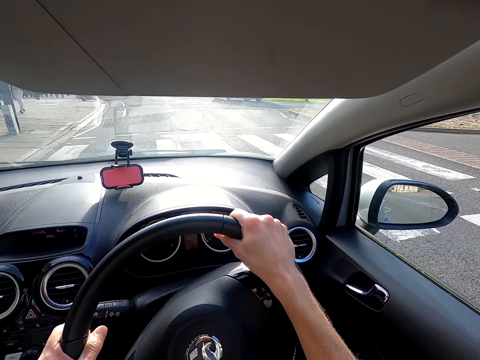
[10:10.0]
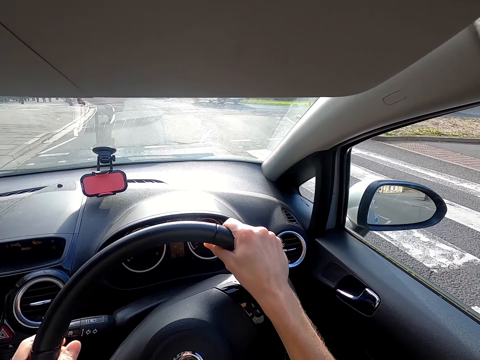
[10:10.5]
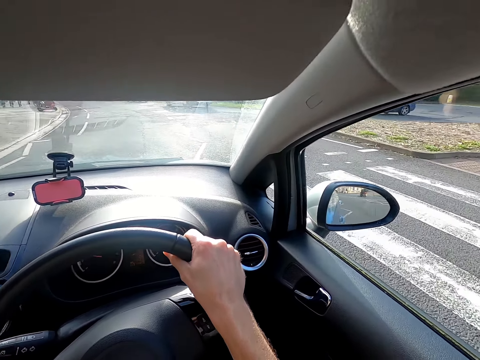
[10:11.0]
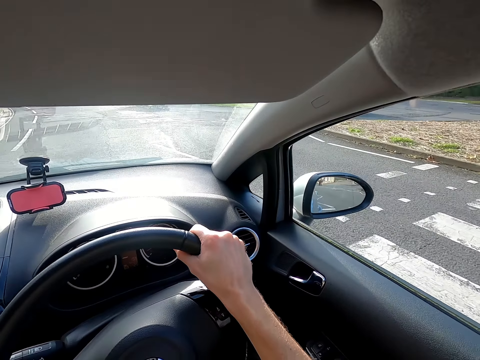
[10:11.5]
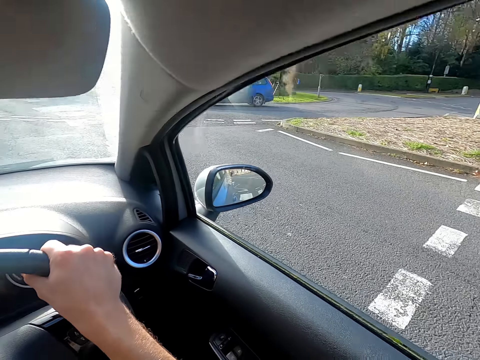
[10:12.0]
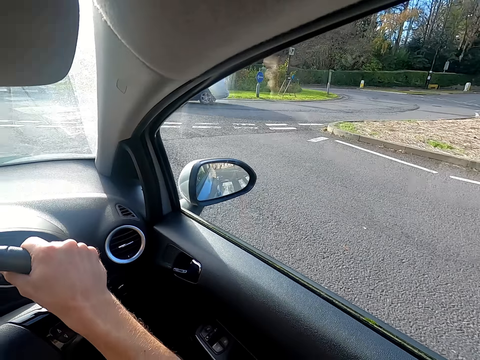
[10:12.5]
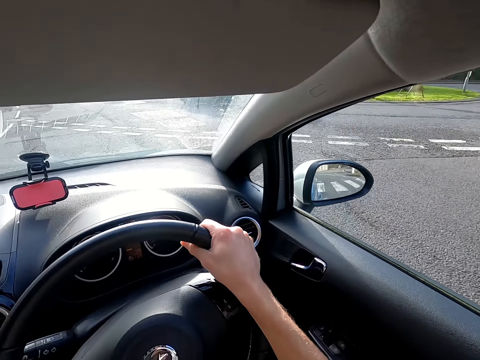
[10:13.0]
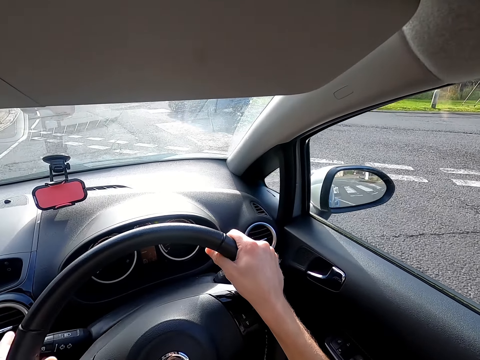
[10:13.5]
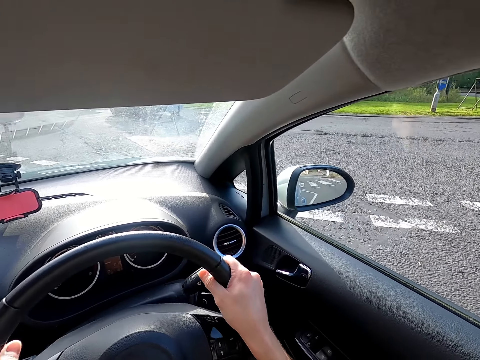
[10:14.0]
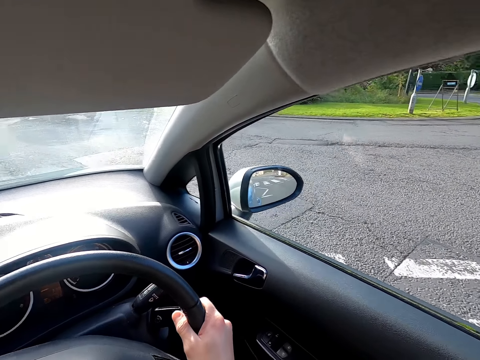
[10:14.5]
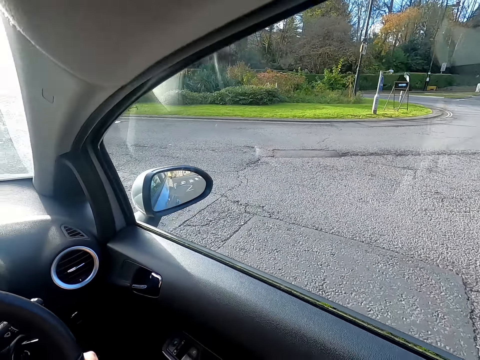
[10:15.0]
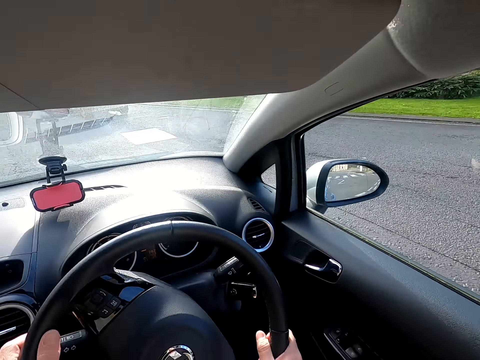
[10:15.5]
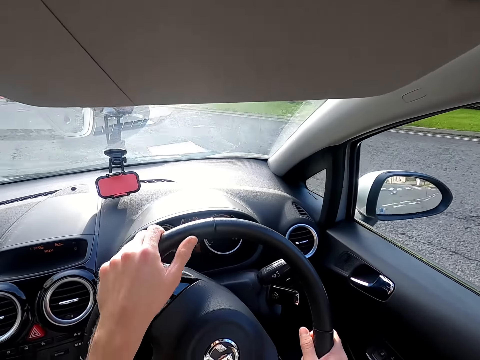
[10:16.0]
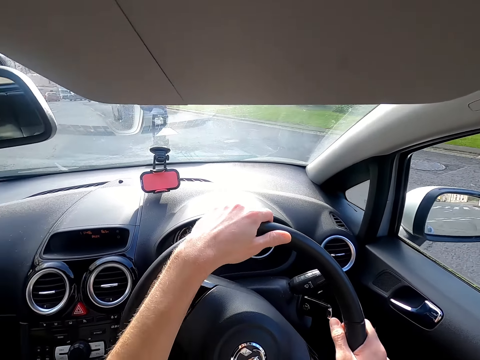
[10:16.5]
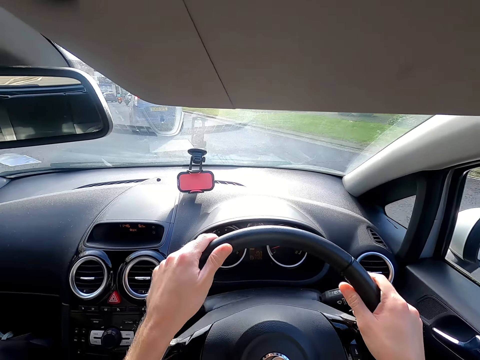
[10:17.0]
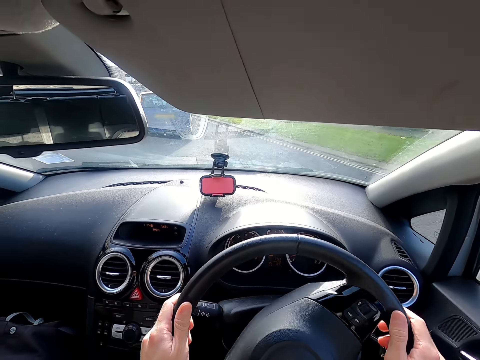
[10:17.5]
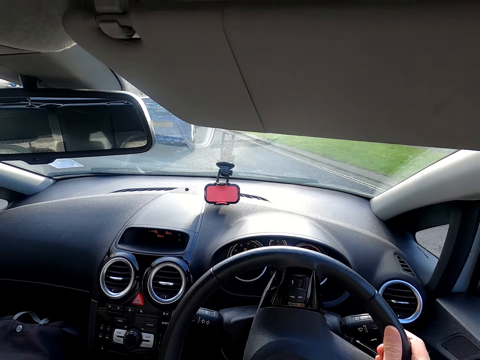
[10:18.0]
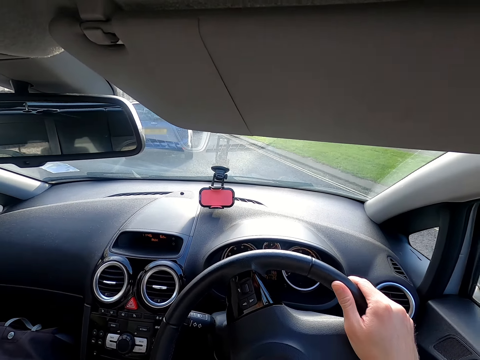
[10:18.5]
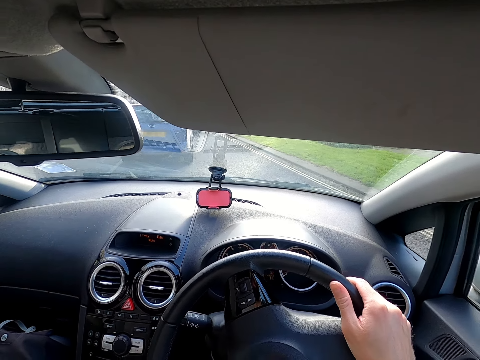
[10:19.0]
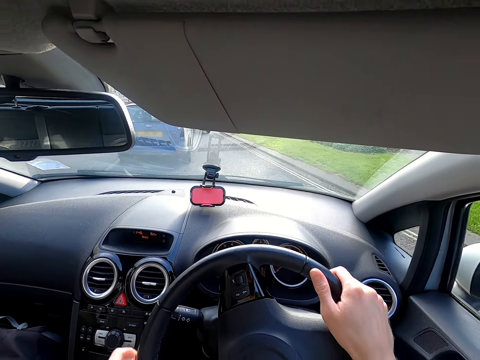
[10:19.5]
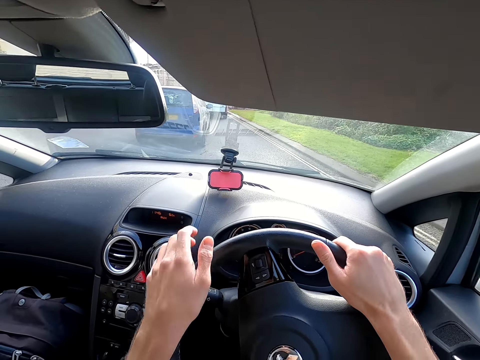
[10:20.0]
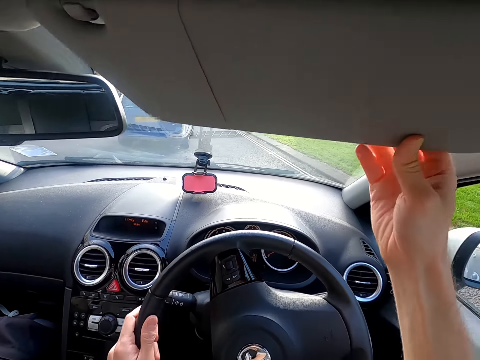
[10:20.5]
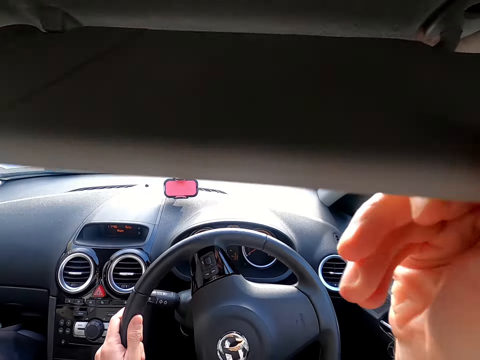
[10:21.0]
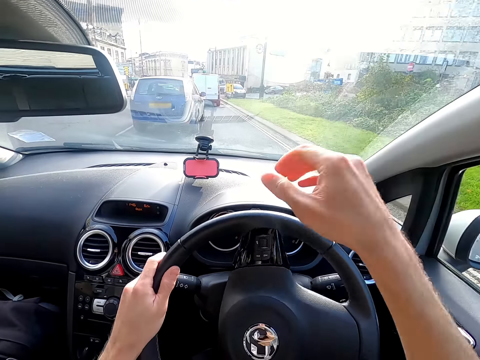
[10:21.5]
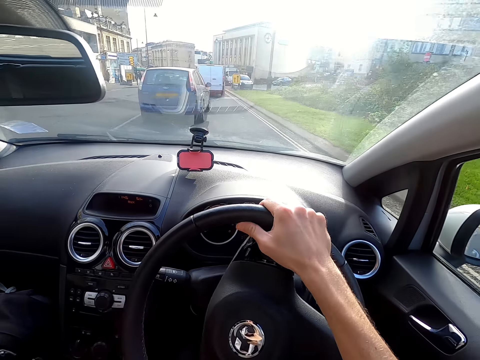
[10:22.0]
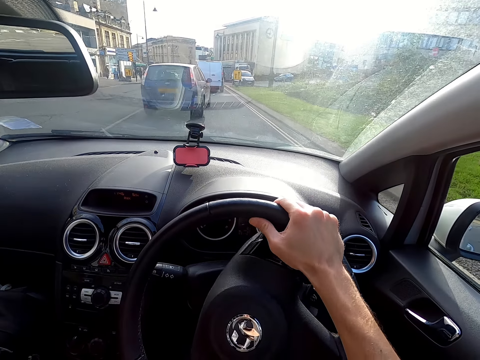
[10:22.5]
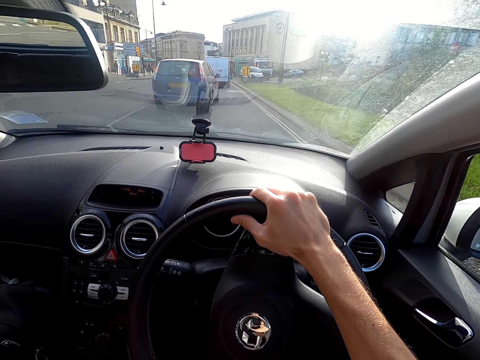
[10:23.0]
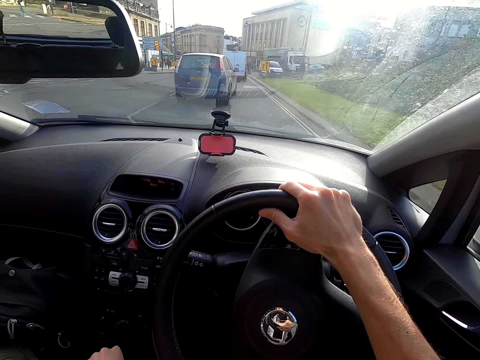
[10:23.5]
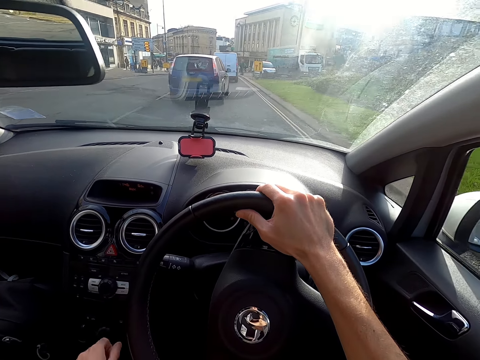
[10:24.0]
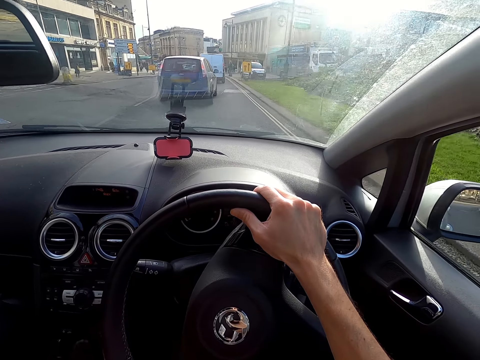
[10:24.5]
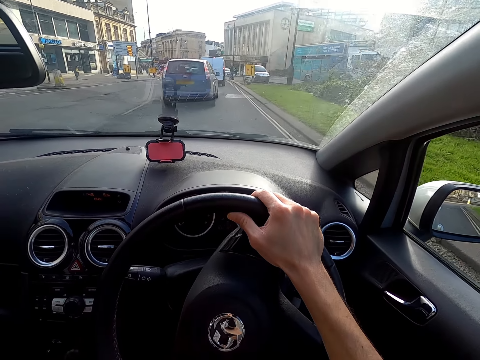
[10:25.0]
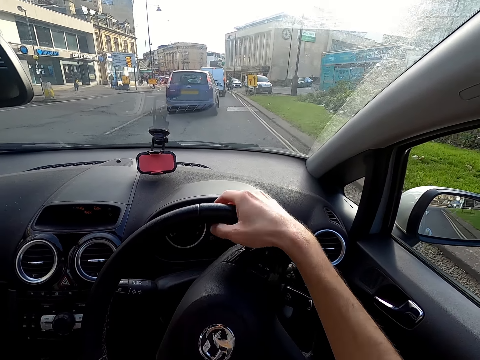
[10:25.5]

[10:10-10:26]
The camera wearer drives the car with both hands. He looks right. He closes the sun visor with his right hand. He operates a gearstick with his left hand.

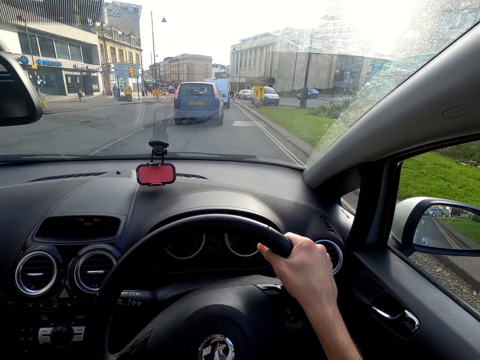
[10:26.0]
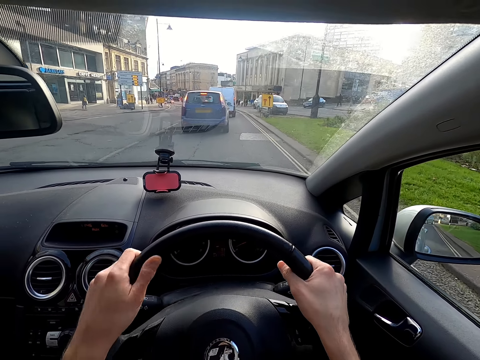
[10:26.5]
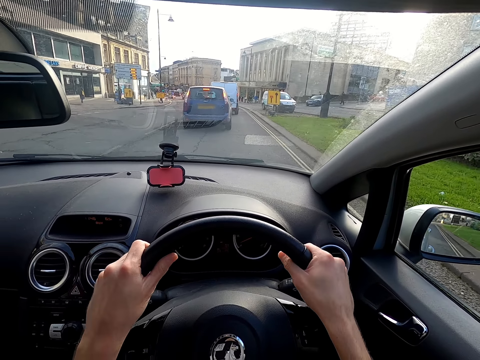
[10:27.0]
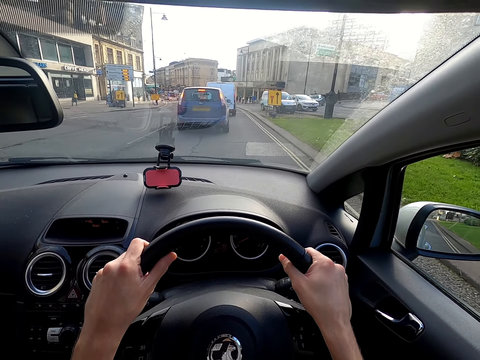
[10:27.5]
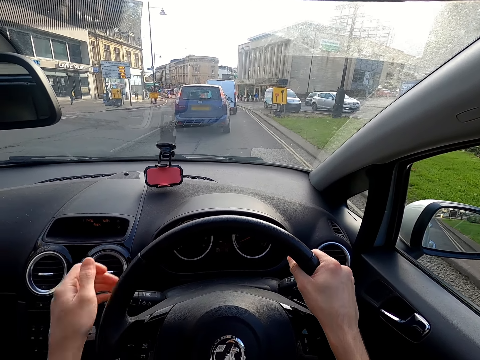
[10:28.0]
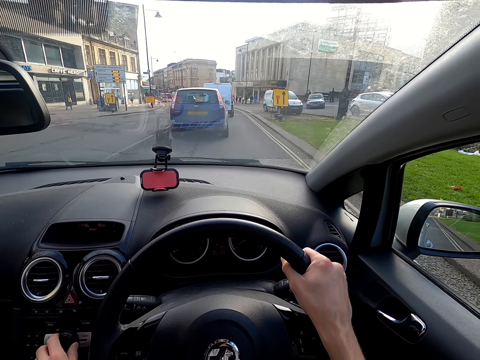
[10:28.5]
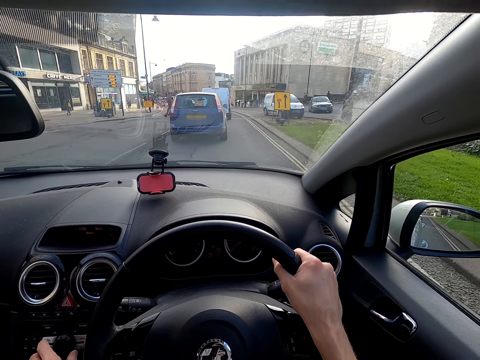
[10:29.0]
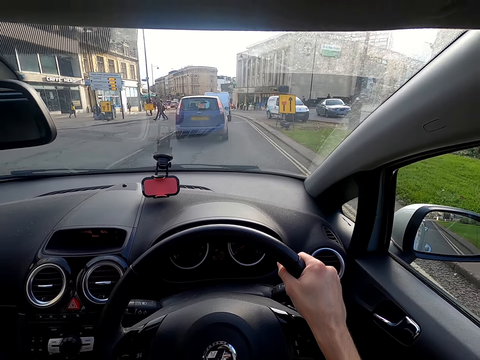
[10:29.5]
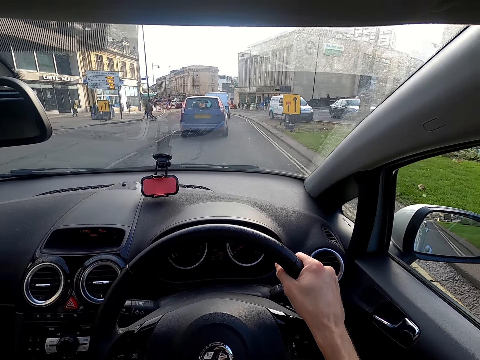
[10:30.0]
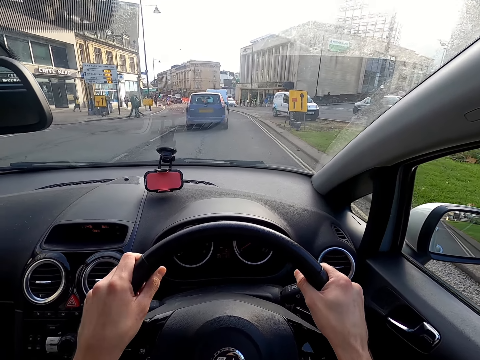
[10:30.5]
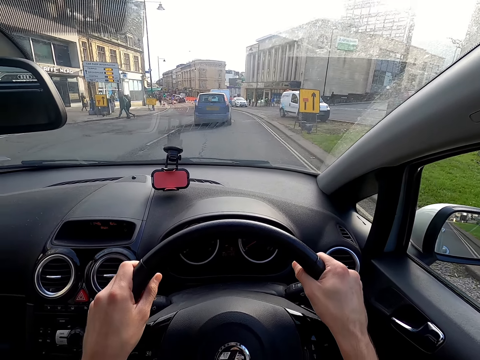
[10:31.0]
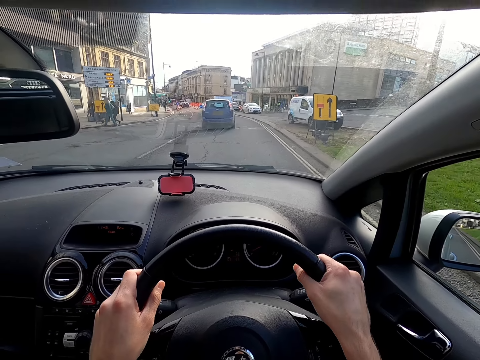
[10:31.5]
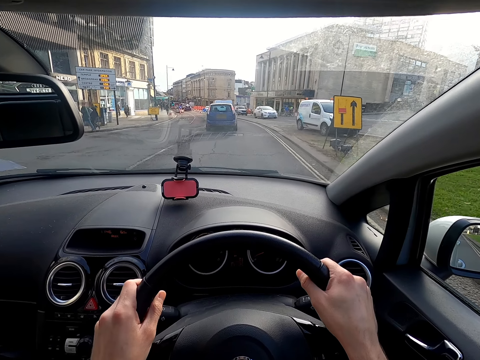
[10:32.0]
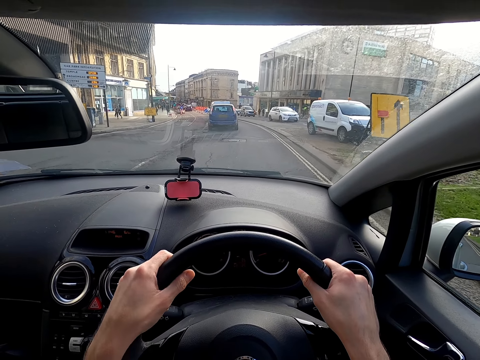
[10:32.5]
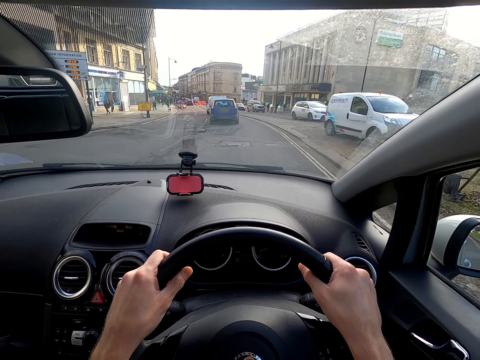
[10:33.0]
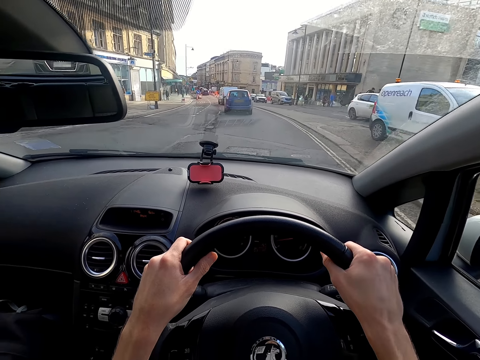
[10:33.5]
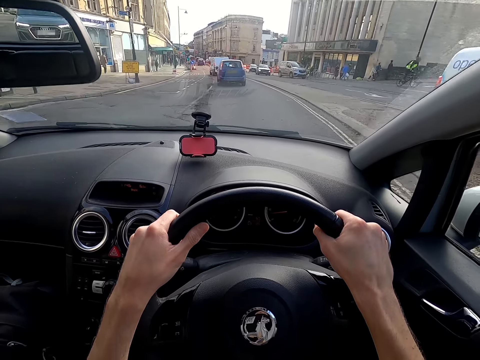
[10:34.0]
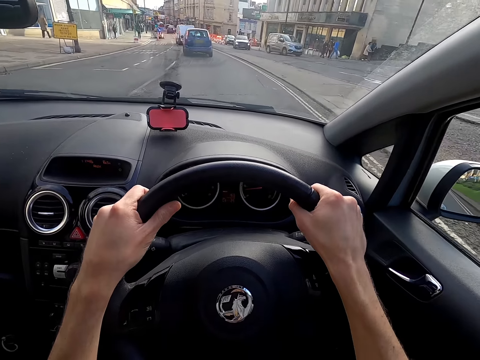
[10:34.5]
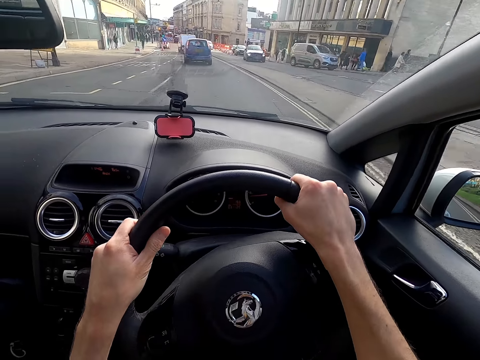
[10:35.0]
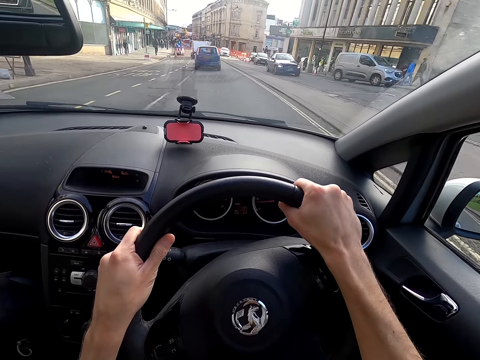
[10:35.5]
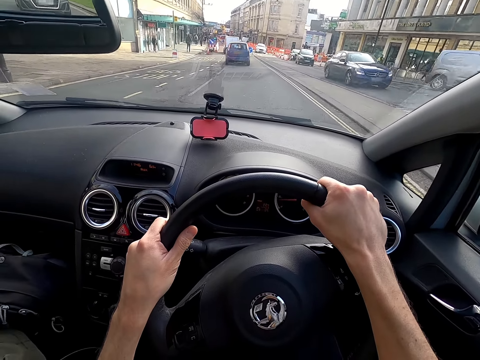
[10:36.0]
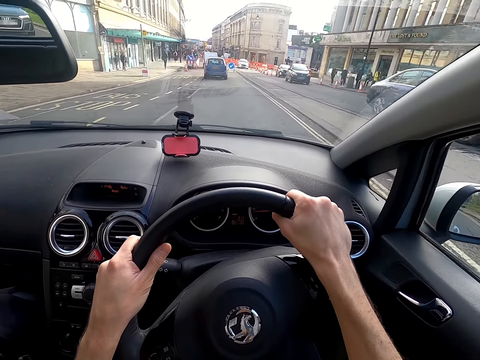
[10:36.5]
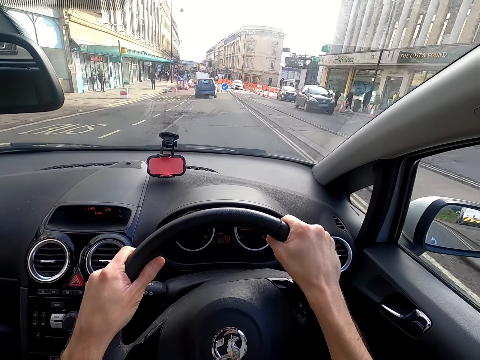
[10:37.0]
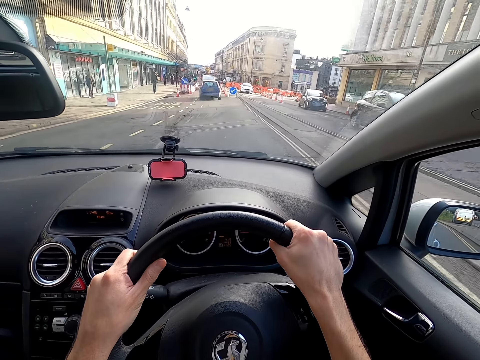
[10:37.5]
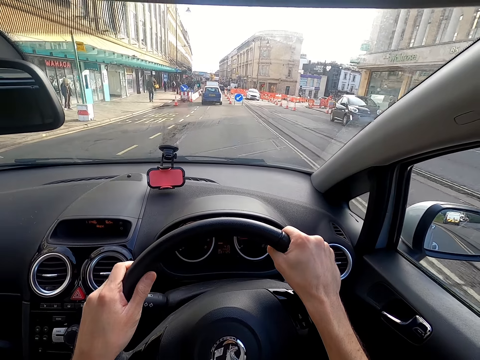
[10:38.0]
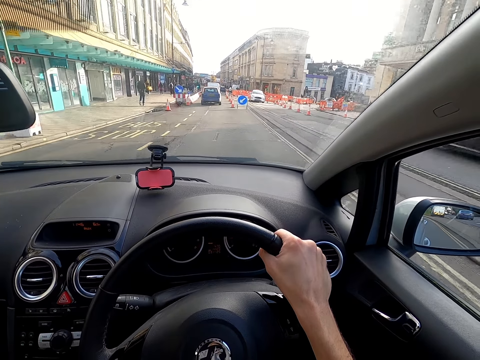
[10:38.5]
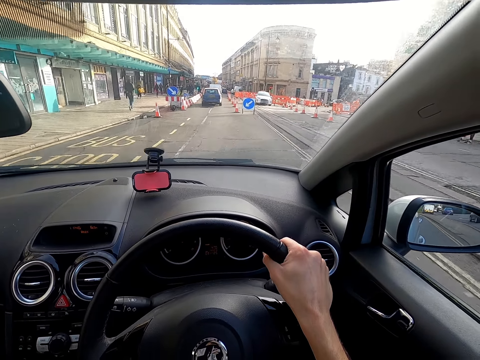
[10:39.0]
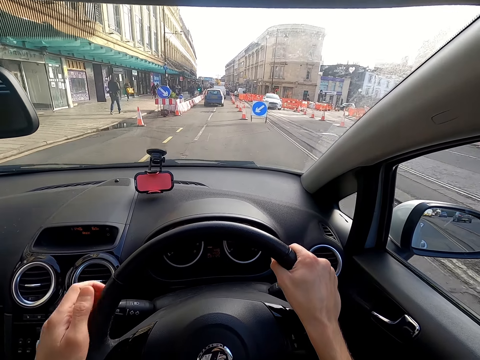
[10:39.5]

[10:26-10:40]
The camera wearer drives the car. He turns a knob on the center console of the car with his left hand. A car drives past the camera wearer. A car drives past him again.
